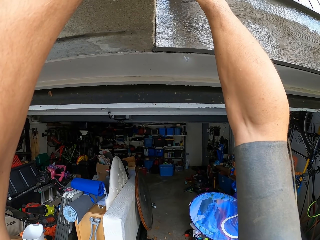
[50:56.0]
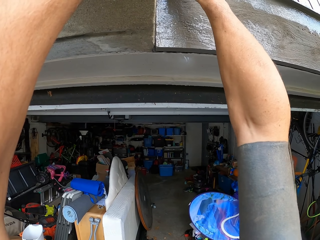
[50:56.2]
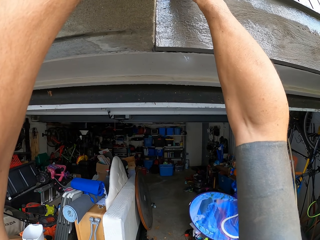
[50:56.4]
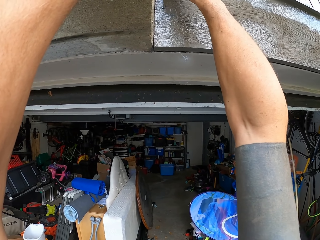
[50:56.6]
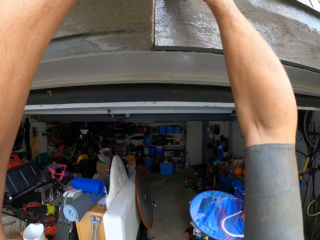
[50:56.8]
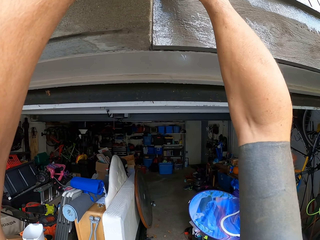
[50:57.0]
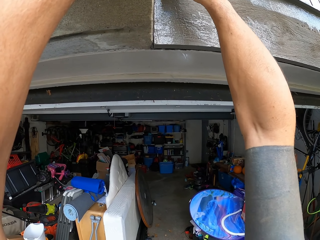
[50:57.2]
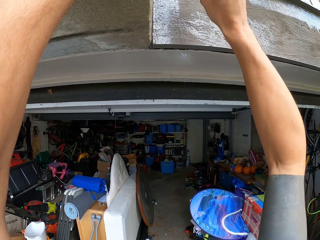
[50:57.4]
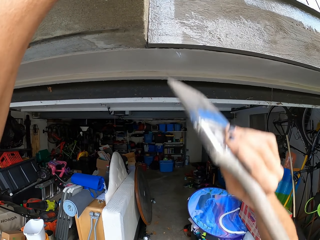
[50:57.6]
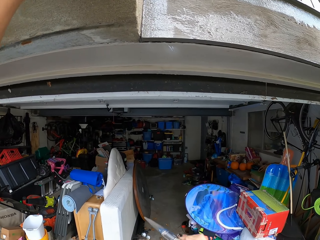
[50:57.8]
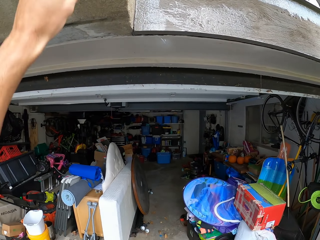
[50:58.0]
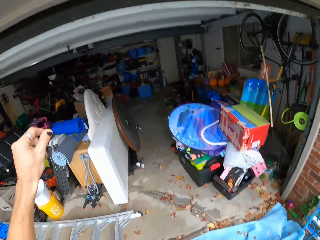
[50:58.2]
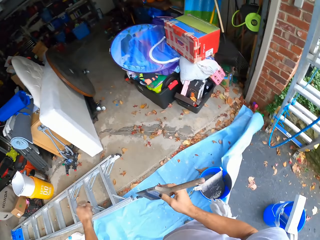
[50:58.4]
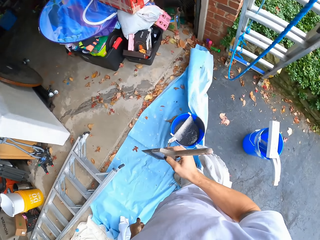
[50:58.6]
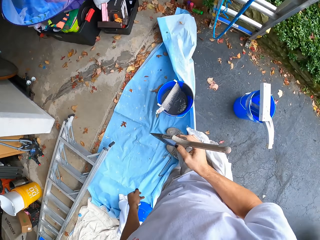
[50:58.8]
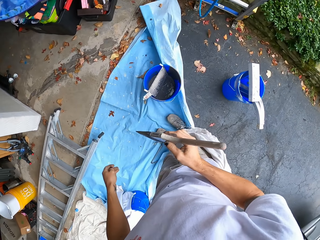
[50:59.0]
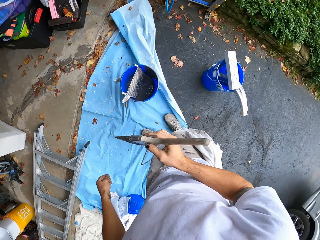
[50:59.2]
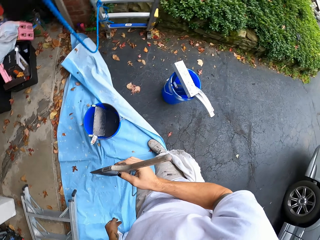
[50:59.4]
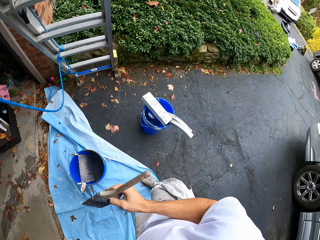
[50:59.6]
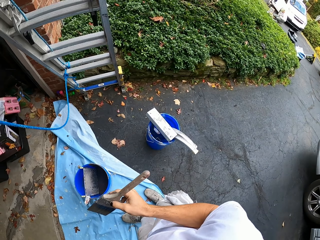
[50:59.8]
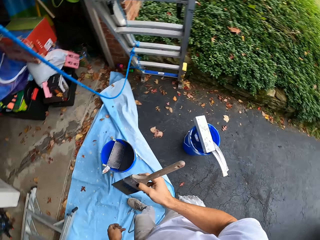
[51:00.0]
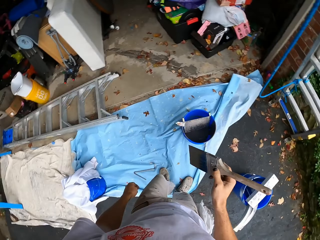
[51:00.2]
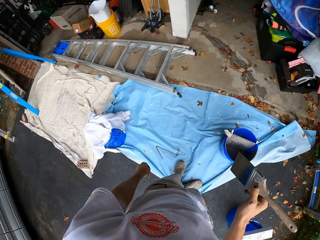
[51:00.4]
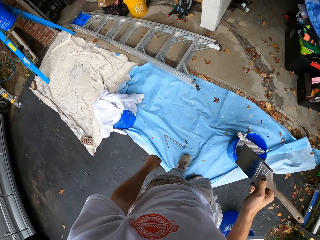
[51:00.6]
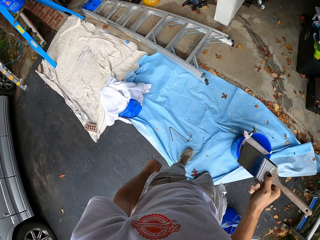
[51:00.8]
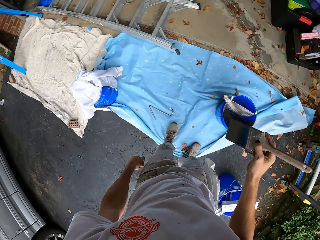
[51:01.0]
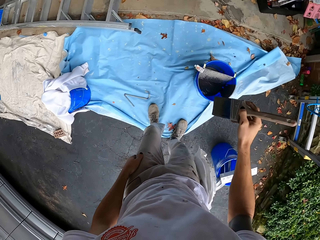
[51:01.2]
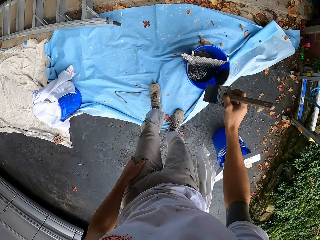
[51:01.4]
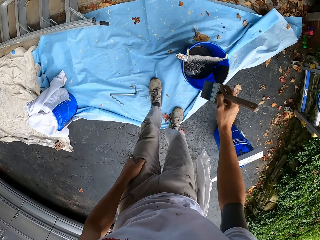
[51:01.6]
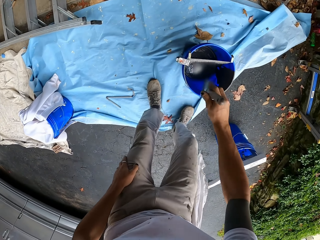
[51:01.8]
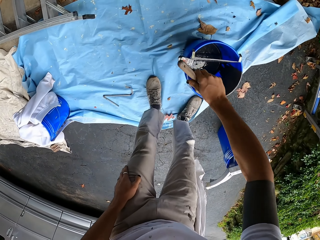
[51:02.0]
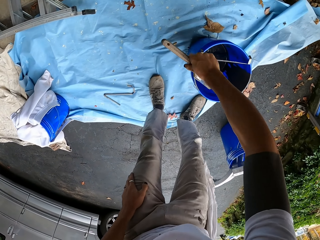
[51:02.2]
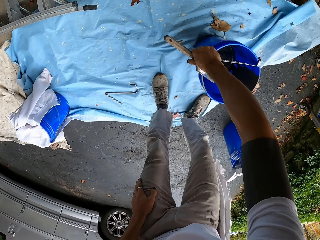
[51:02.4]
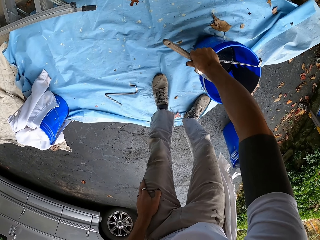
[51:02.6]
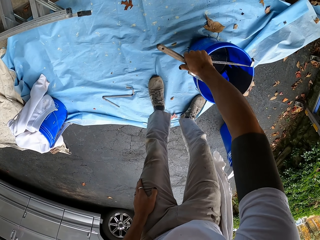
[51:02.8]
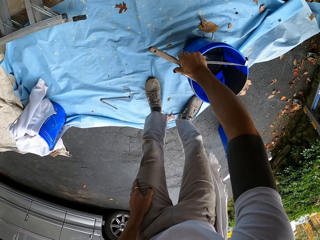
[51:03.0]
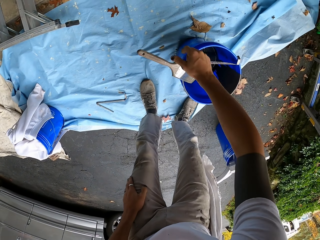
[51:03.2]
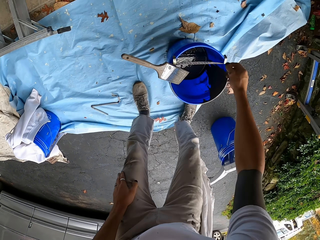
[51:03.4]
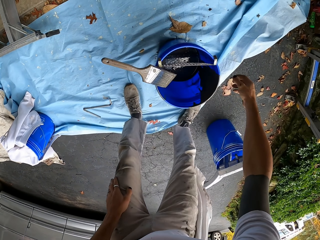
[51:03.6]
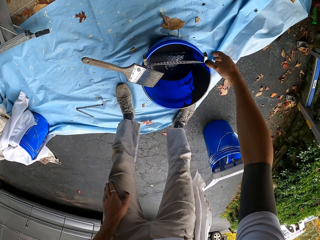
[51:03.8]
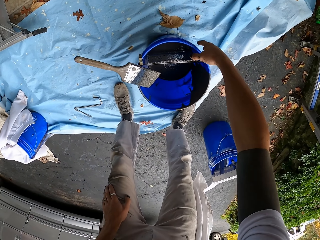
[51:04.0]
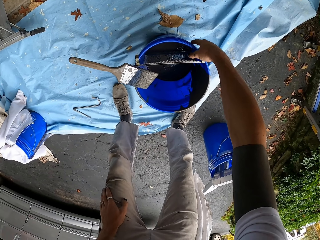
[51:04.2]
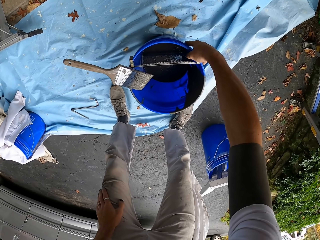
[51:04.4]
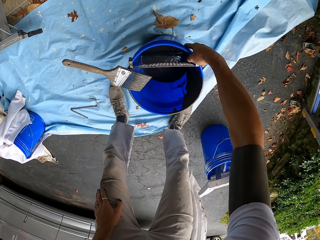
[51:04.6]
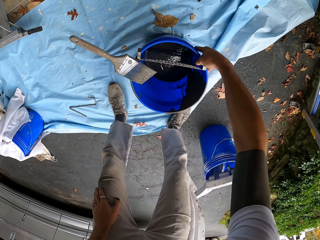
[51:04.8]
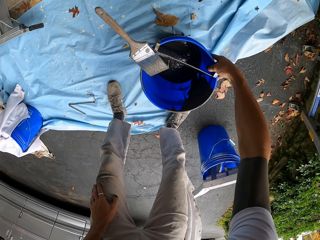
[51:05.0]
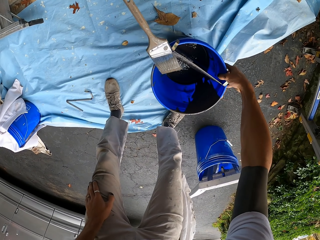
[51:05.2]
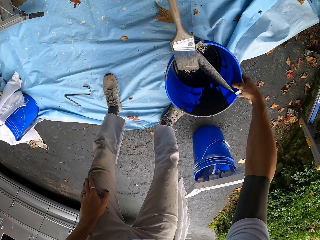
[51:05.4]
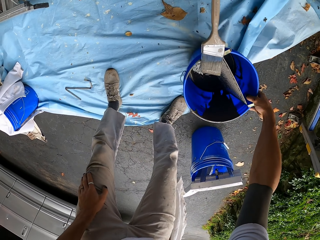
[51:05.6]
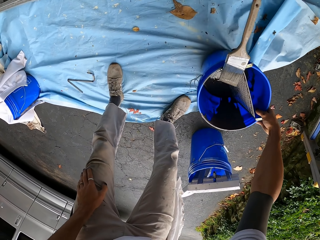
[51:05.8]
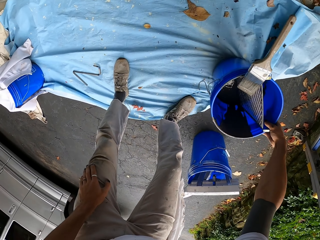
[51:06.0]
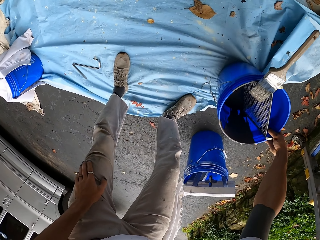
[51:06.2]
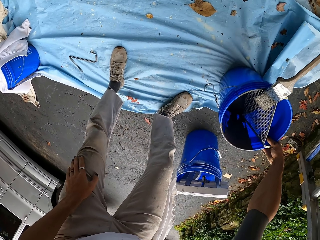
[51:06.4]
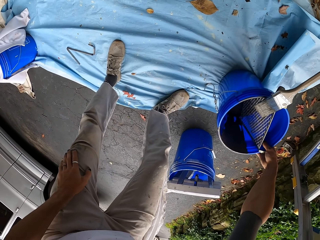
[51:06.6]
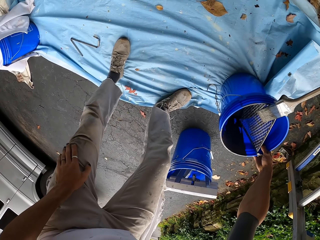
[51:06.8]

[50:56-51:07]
The camera wearer drops the brush. They look around. They place the paint brush on the bucket. They move the bucket aside.

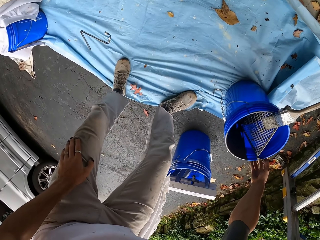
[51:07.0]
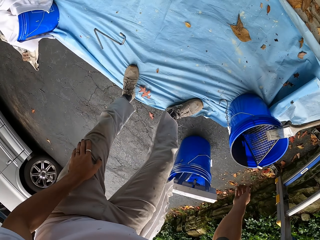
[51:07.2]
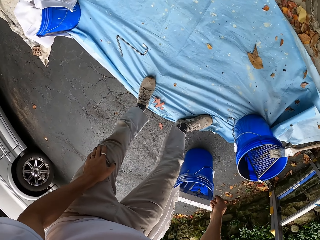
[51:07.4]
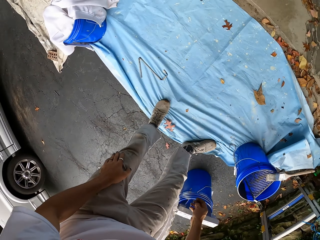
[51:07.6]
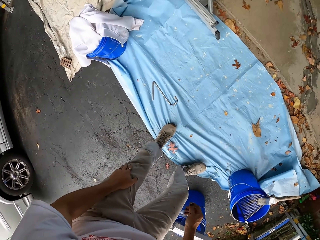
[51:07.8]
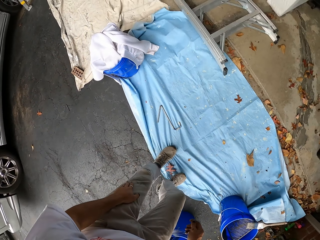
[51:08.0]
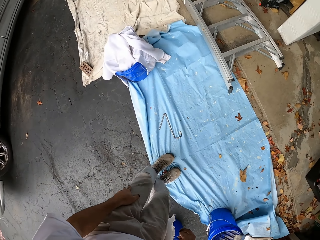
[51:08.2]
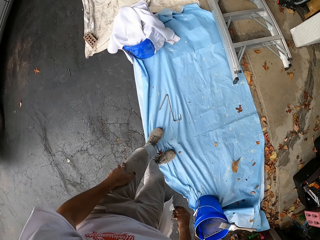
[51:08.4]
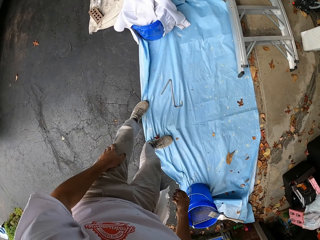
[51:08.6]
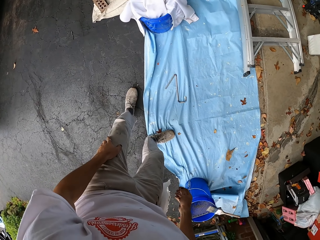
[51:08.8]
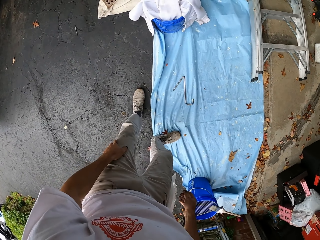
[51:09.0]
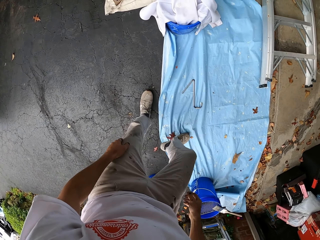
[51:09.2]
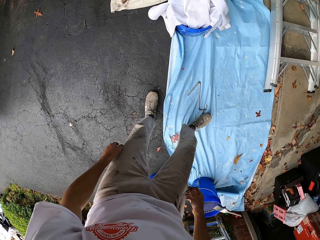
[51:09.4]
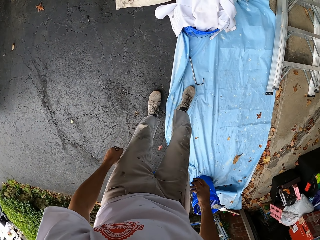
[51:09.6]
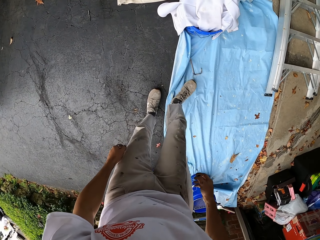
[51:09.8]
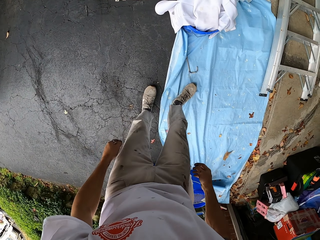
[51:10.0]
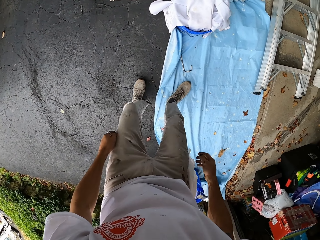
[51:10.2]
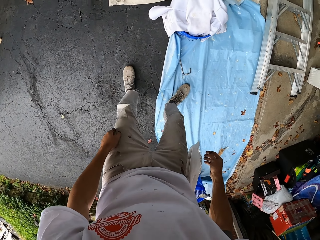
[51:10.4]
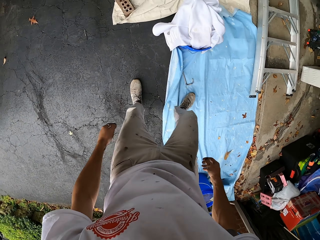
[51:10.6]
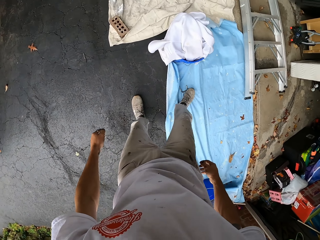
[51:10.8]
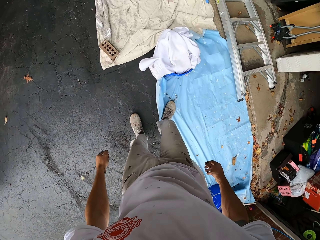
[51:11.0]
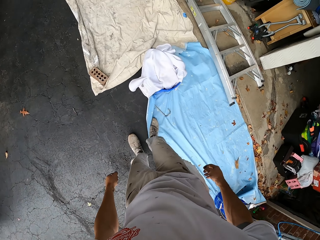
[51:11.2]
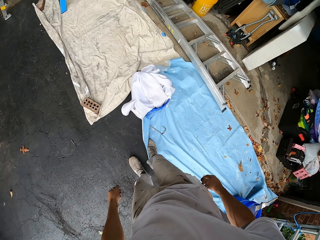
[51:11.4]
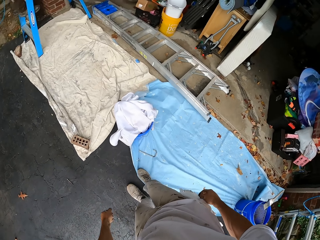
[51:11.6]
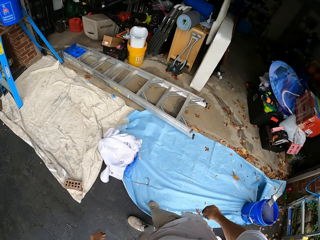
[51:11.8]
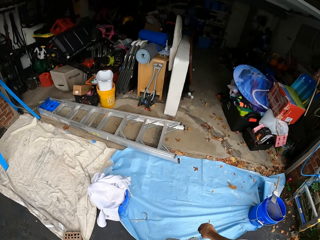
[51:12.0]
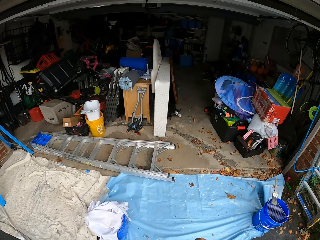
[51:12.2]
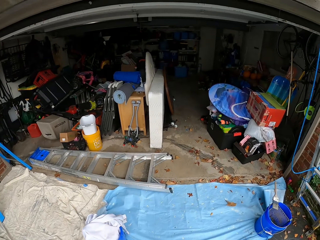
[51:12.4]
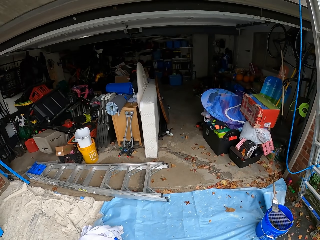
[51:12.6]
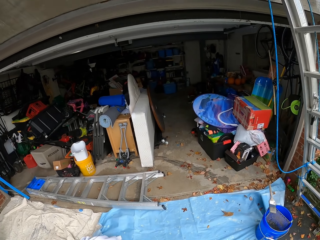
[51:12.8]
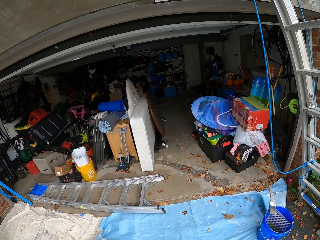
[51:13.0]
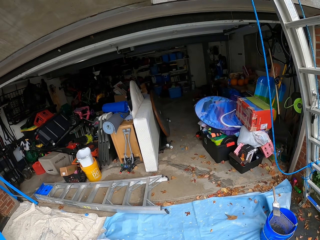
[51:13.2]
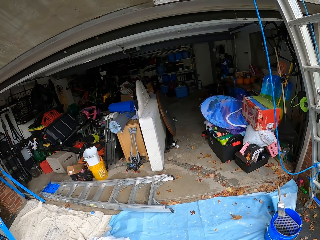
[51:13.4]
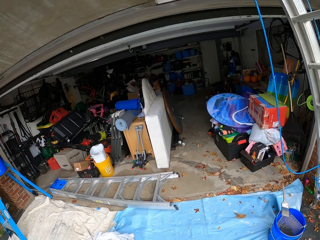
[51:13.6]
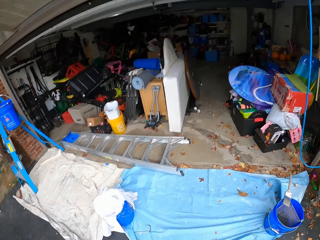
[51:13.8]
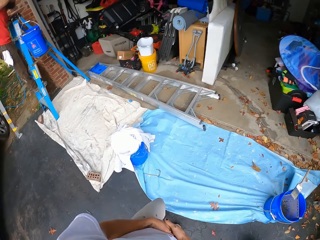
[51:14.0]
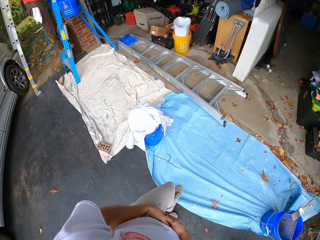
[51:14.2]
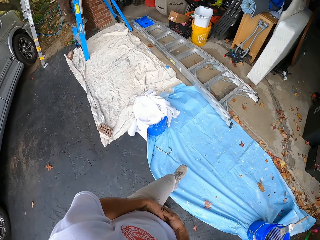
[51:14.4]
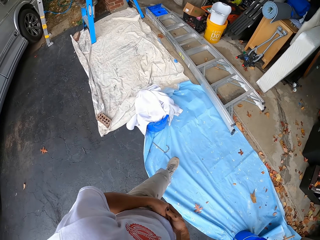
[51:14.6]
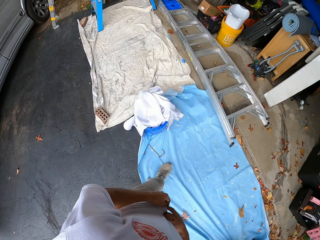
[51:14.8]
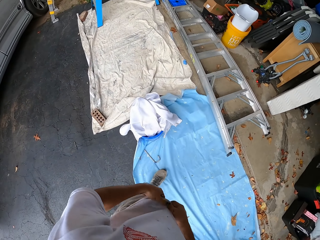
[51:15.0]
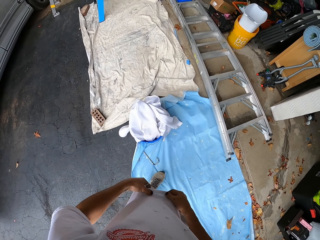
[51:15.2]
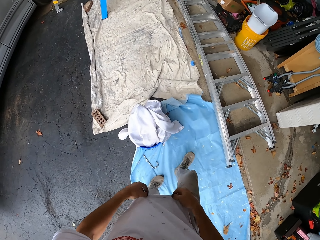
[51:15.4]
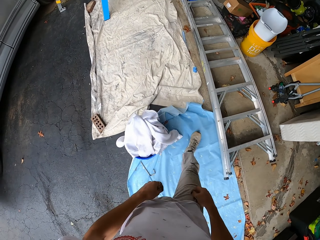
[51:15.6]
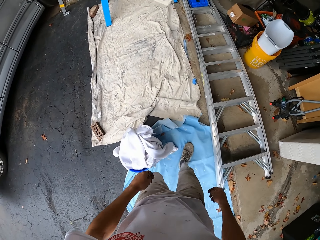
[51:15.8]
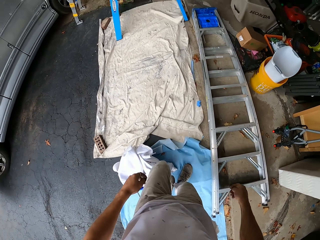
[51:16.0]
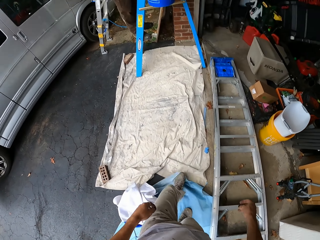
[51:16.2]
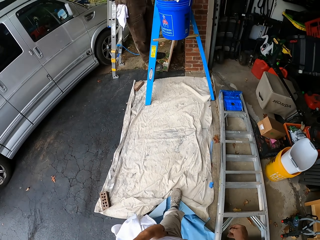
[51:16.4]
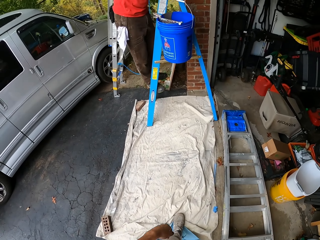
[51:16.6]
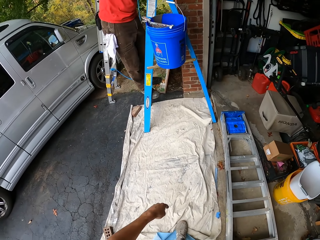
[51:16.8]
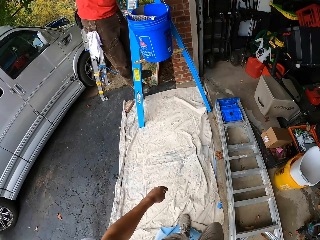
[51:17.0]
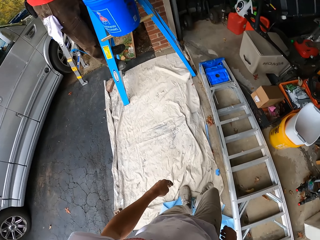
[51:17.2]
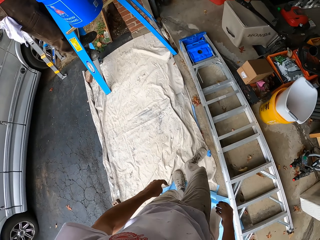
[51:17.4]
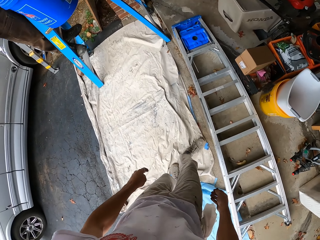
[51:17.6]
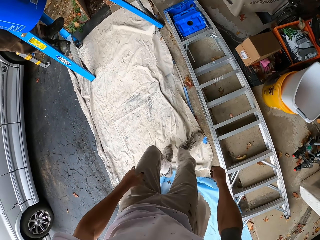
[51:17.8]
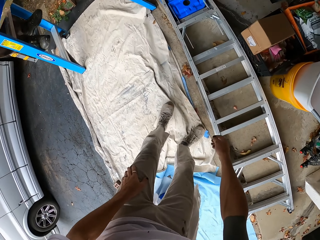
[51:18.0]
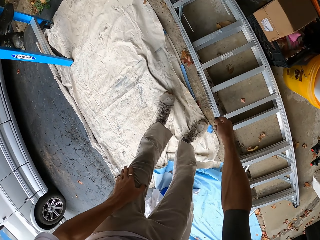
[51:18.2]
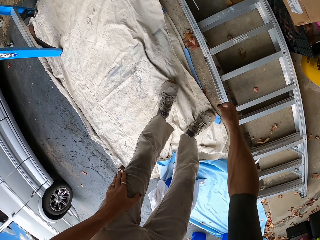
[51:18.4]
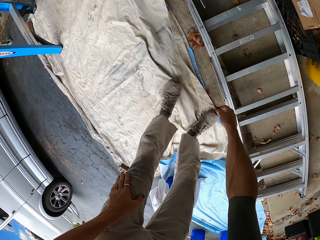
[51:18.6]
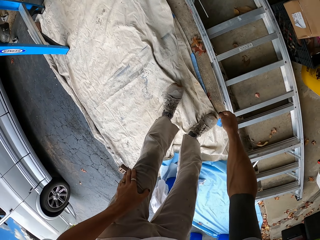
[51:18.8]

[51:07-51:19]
The camera wearer straightens the sack. He adjusts the material with his legs. He looks around. He walks around the area. He straightens his shirt.
